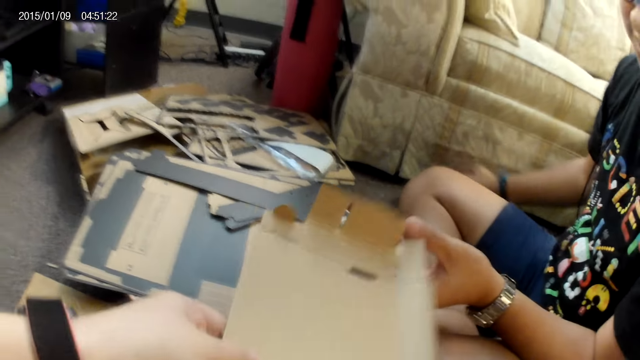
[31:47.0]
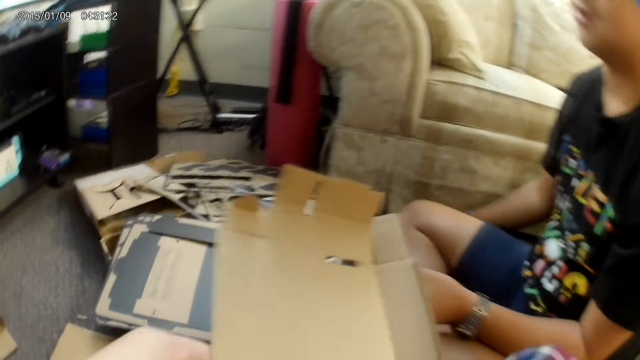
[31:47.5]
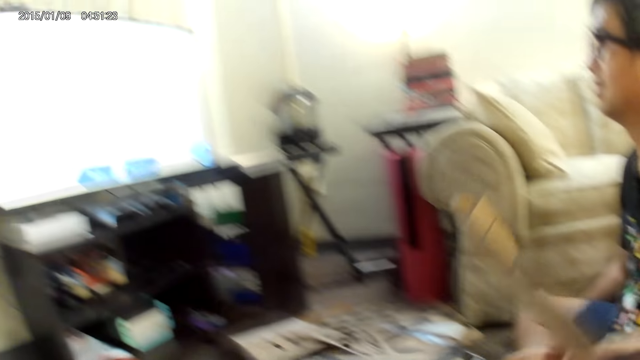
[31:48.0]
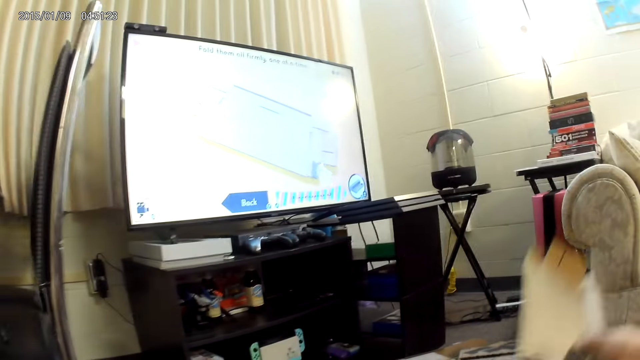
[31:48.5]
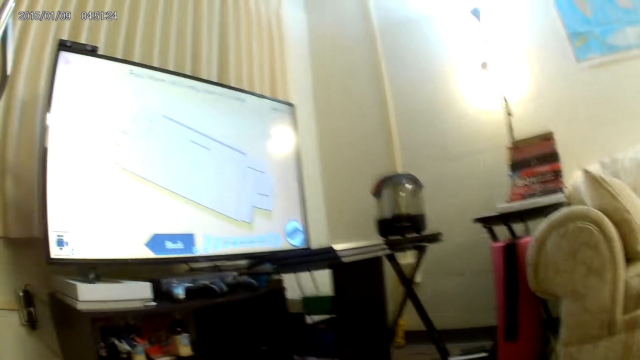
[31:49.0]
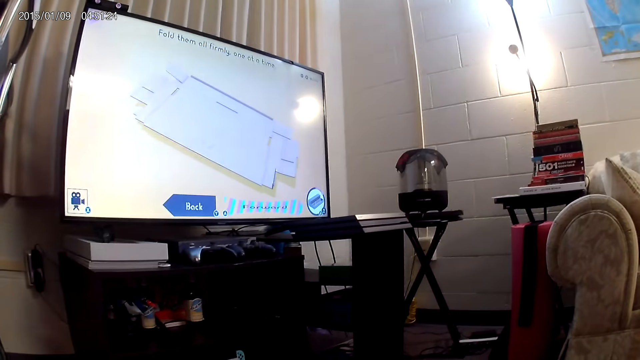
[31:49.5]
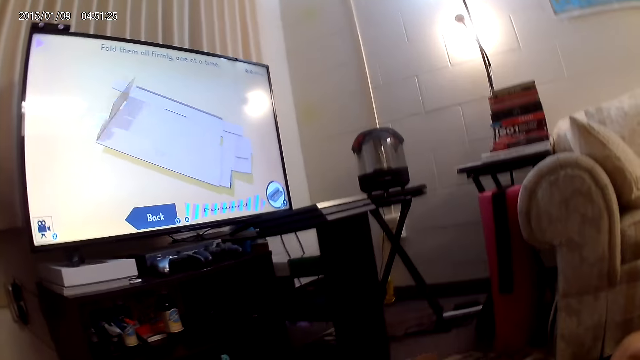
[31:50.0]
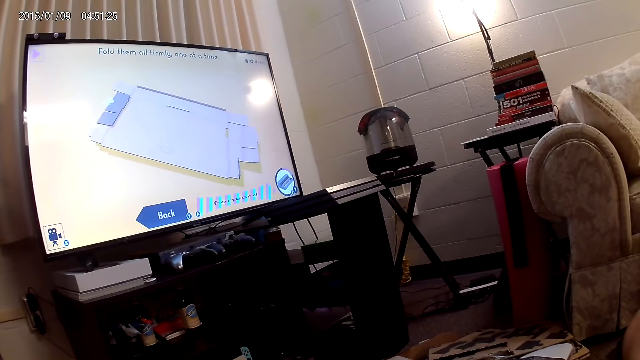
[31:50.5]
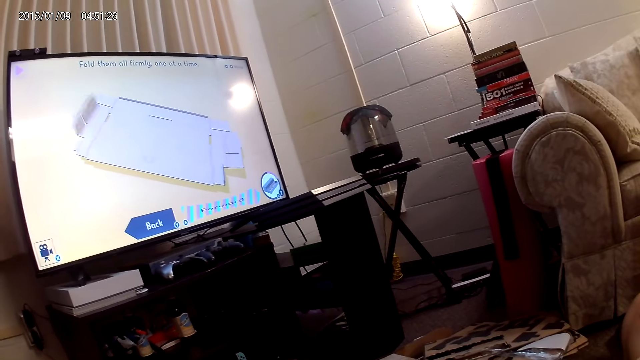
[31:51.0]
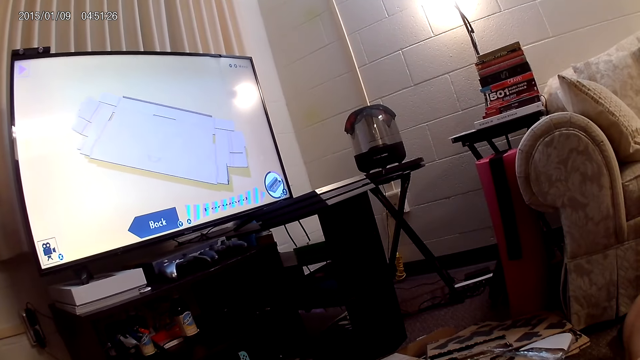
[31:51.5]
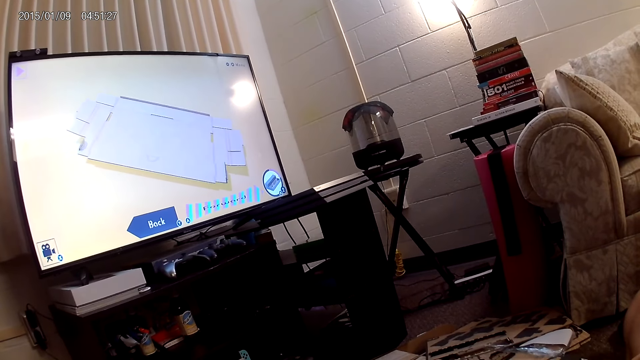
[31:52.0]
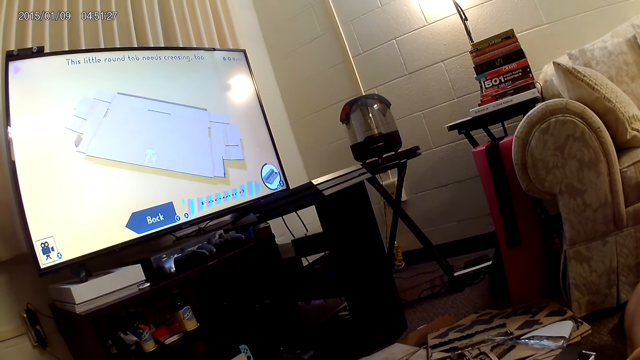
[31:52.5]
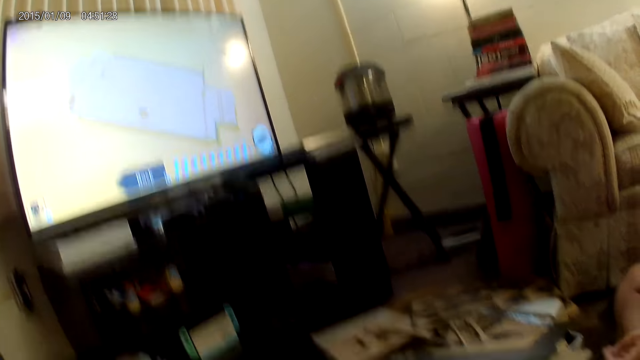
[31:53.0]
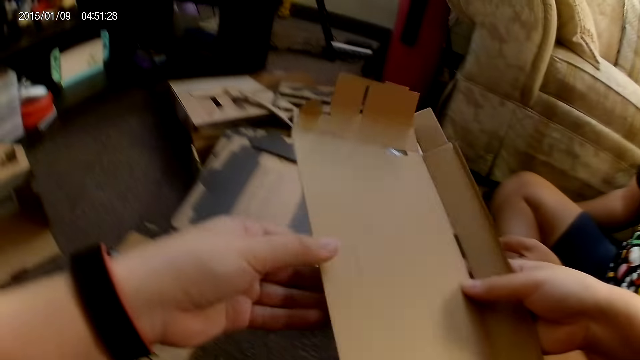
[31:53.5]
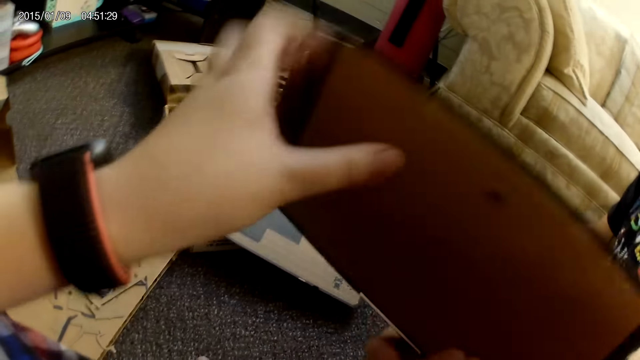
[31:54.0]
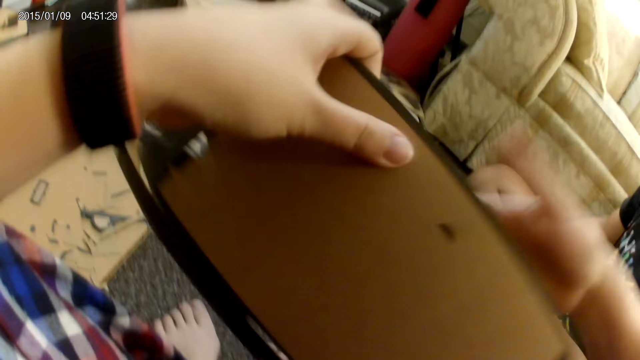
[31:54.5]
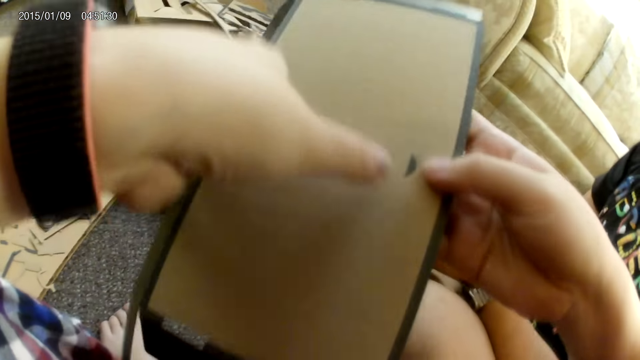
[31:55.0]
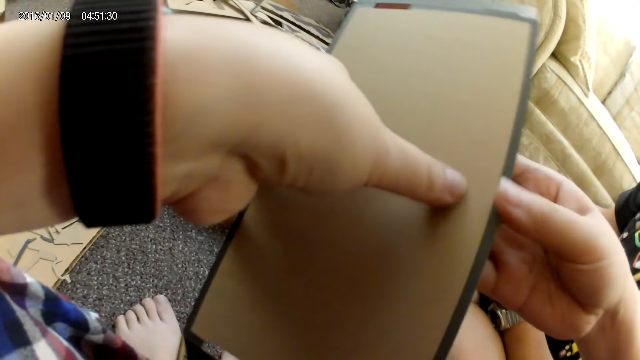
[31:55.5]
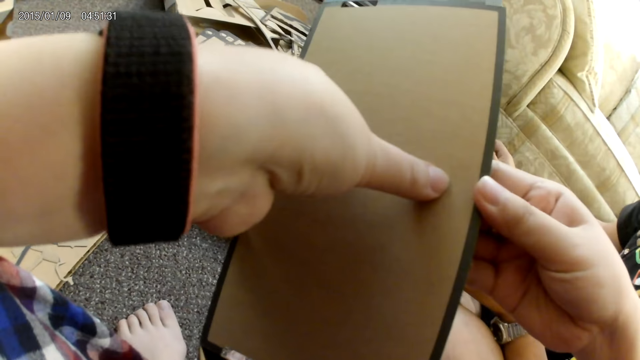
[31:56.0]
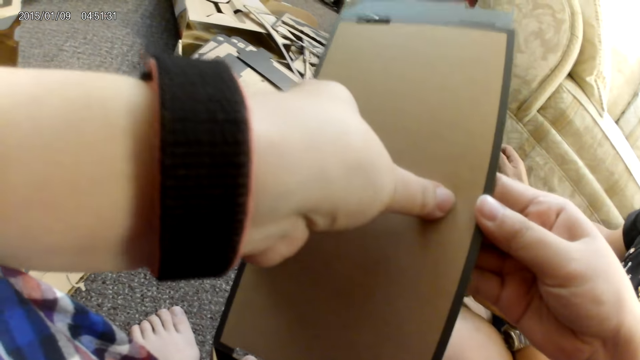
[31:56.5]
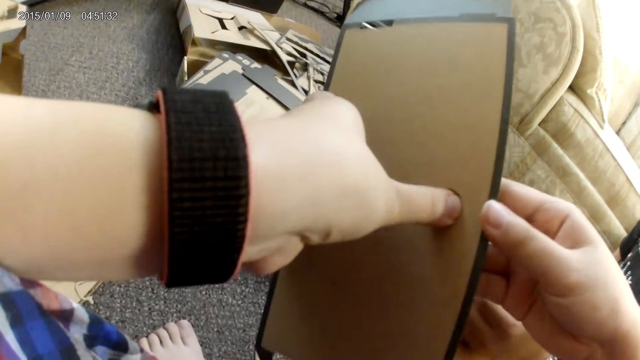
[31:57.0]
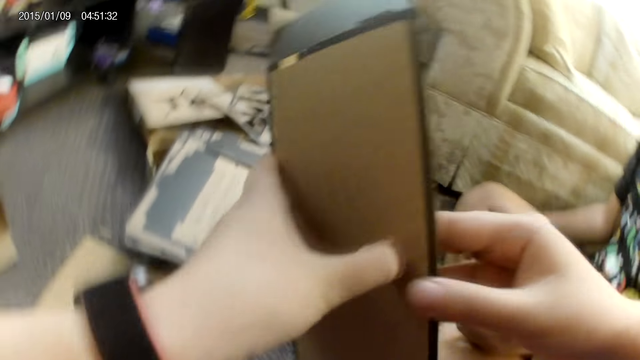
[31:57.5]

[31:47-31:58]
A person removes his left hand from the cardboard. The camera wearer drops the cardboard on the ground with her right hand. She lifts the cardboard from the floor with both hands. She flips the cardboard to the other side with her right hand. She assembles the cardboard construction game with both hands.

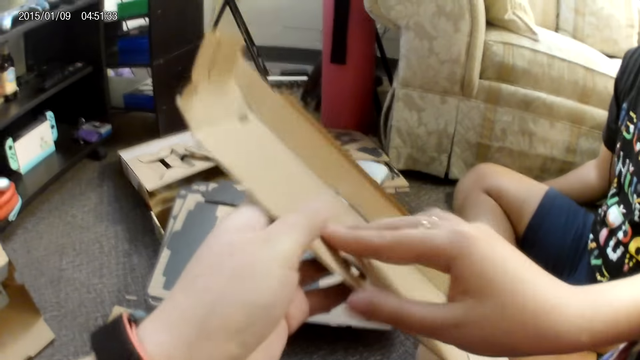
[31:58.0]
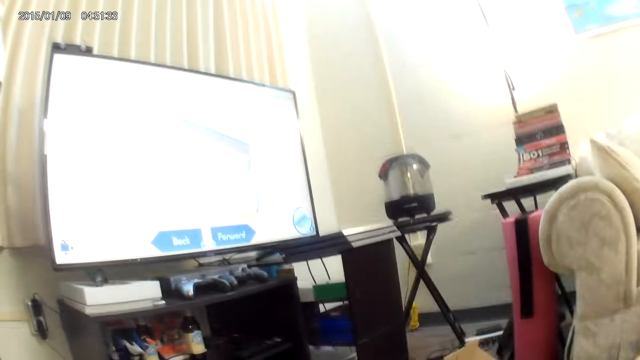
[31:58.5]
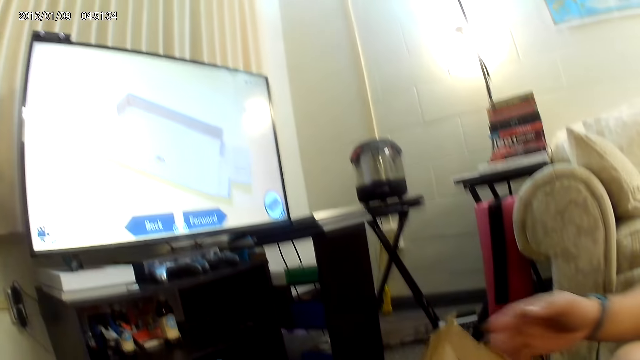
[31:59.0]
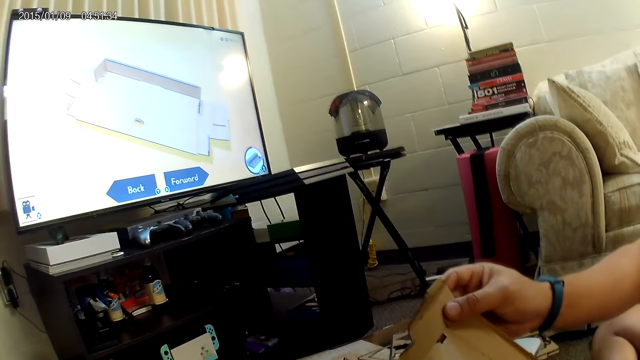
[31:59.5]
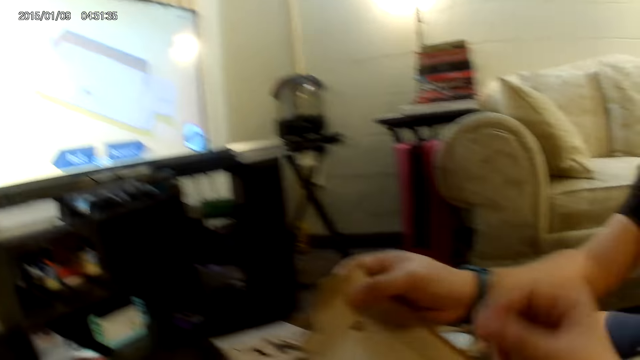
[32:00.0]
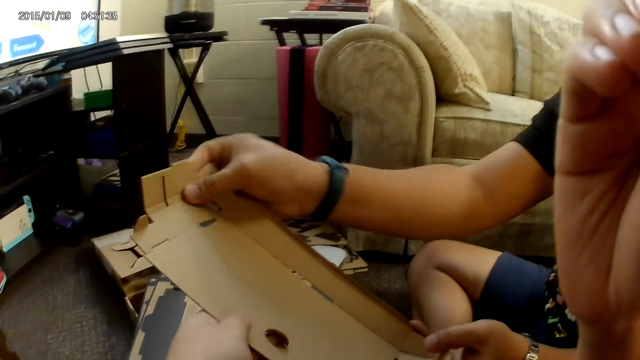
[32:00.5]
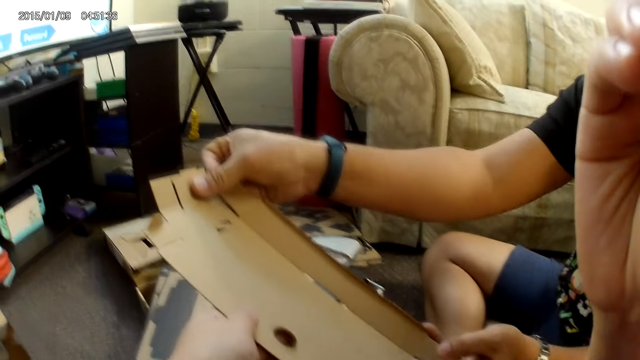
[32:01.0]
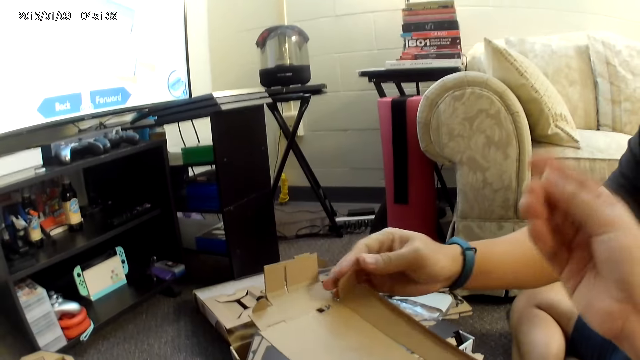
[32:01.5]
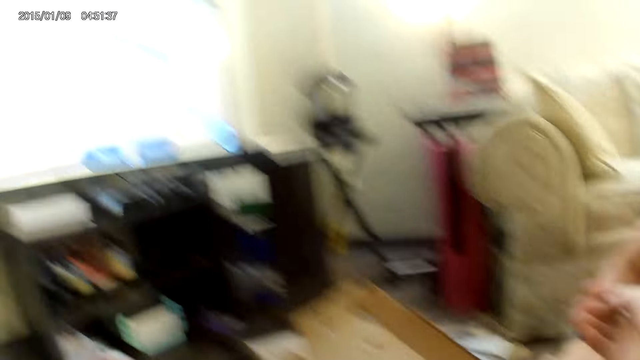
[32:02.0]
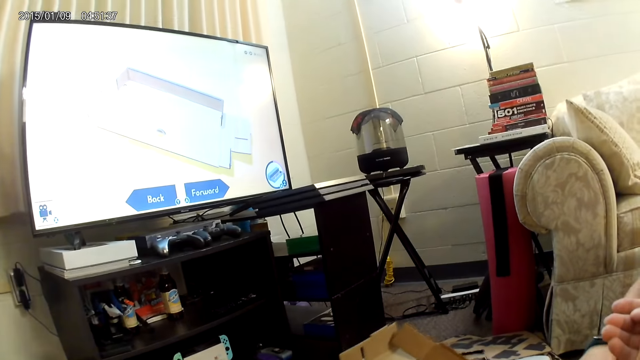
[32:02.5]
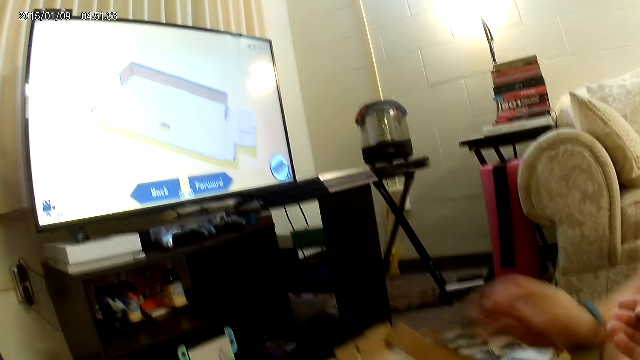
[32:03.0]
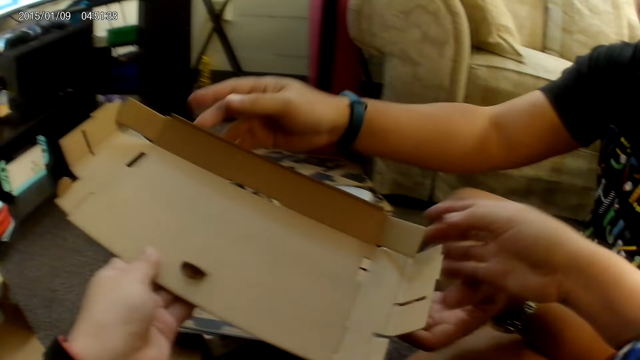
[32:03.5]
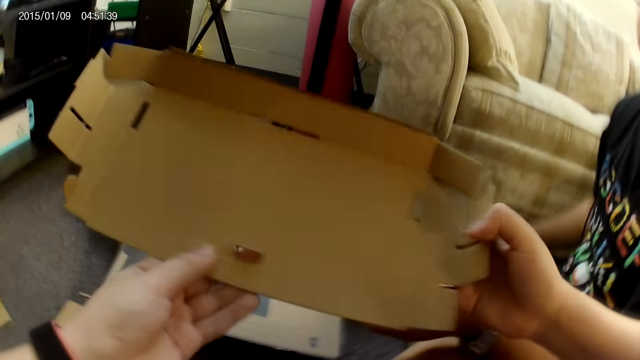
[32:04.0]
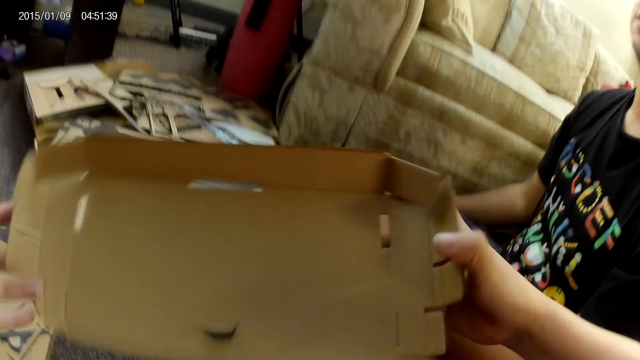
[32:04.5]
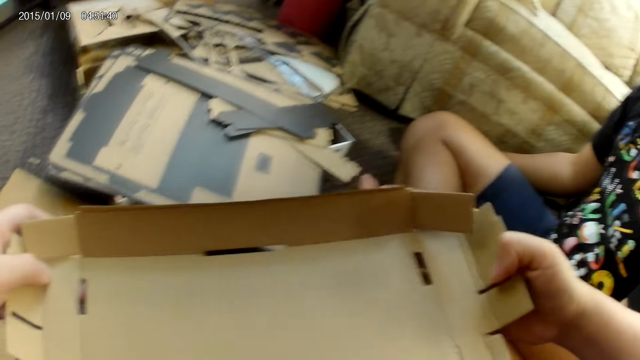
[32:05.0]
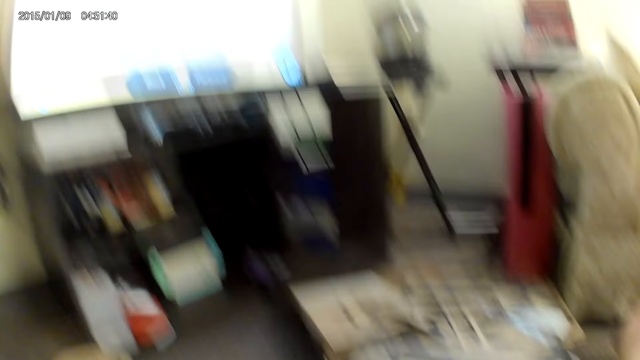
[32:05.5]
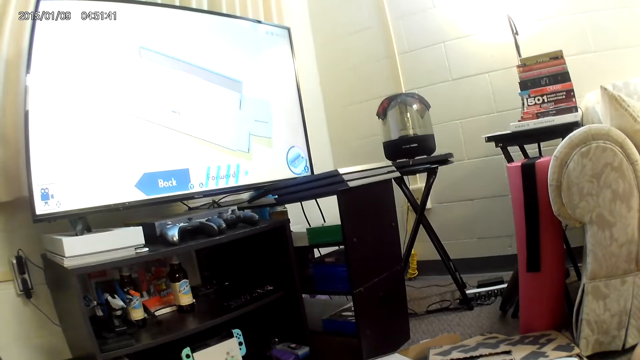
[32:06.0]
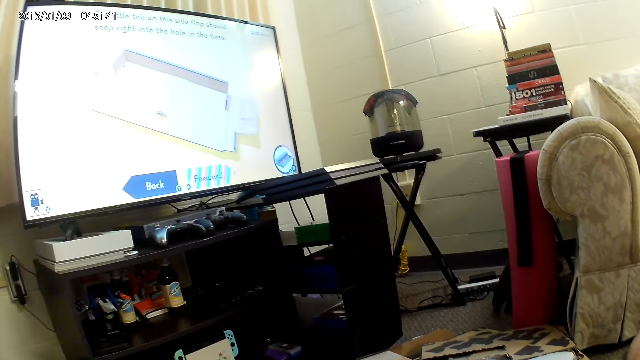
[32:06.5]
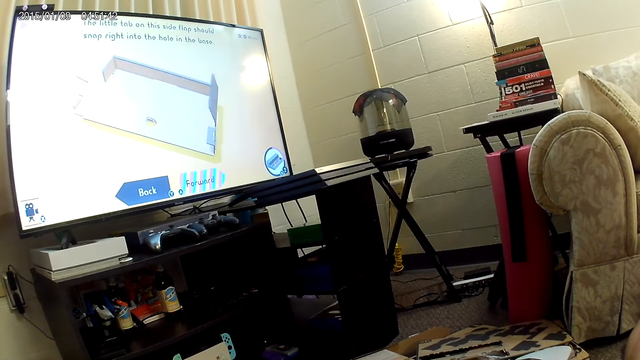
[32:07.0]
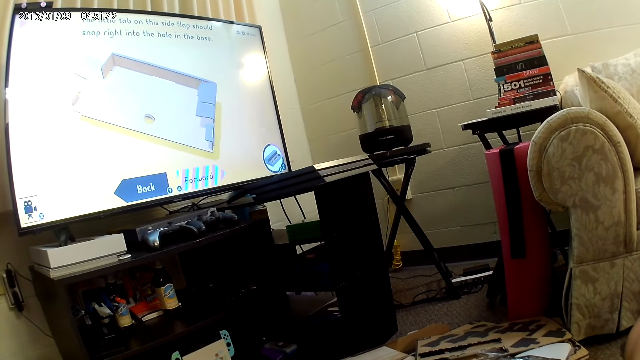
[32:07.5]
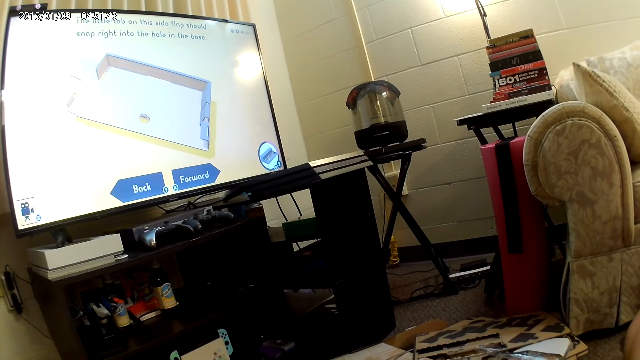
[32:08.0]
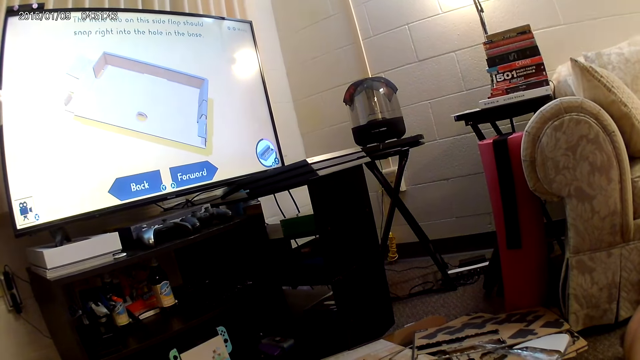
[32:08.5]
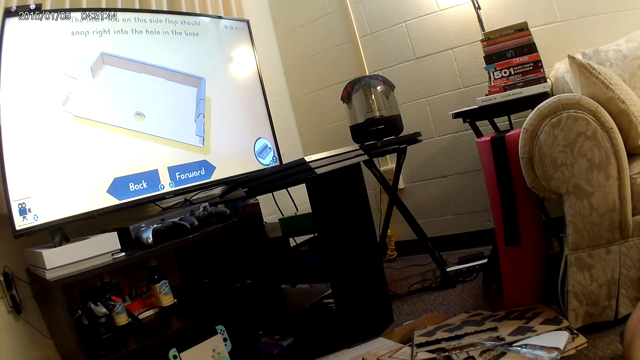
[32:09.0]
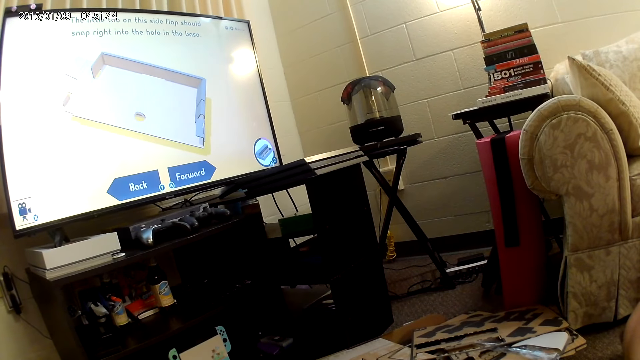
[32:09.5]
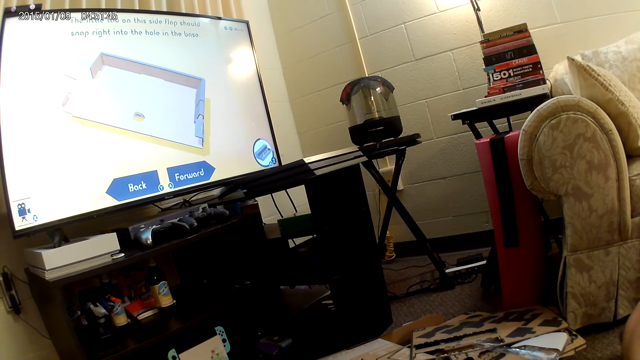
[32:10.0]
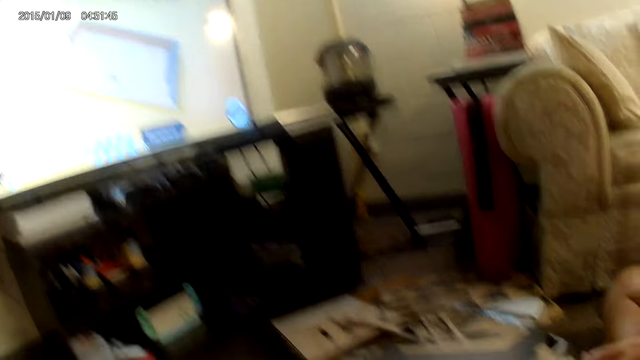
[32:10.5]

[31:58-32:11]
A person touches the cardboard with his left hand. The camera wearer adjusts a camera on her head with her right hand. The person adjusts the cardboard with his right hand. The camera wearer collects the cardboard from the person with her left hand. She holds the cardboard with both hands. She looks at the screen.
